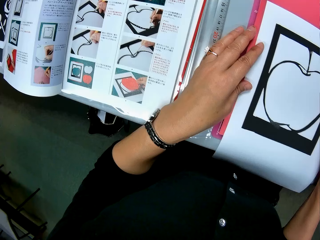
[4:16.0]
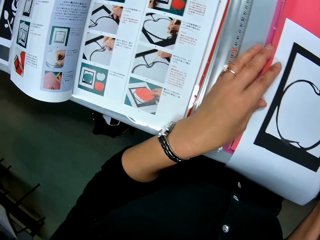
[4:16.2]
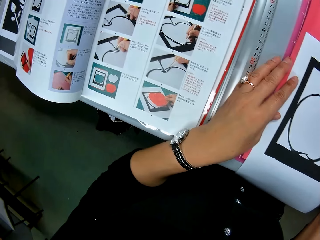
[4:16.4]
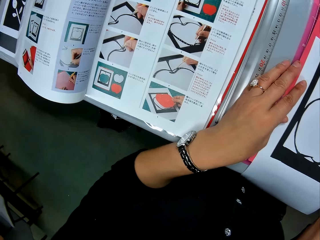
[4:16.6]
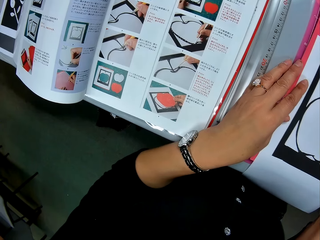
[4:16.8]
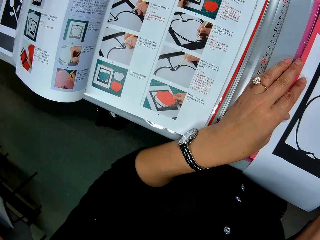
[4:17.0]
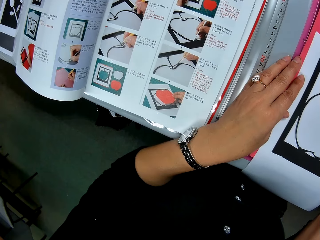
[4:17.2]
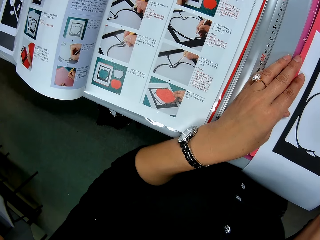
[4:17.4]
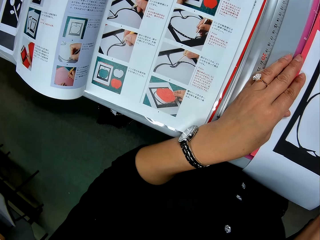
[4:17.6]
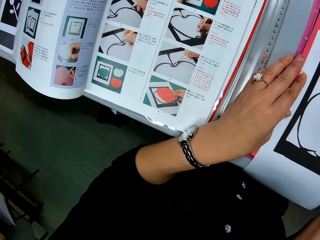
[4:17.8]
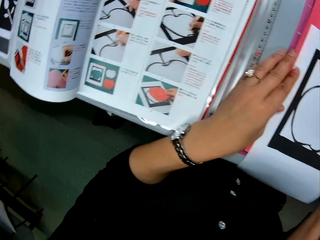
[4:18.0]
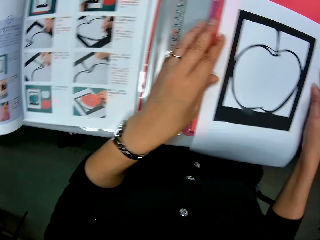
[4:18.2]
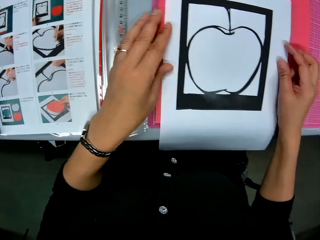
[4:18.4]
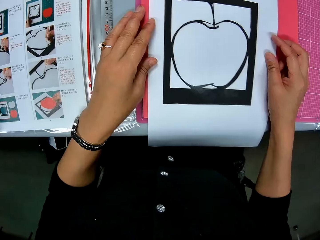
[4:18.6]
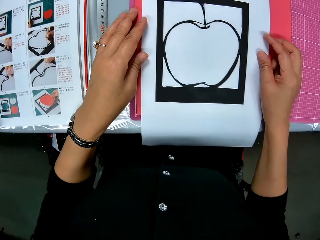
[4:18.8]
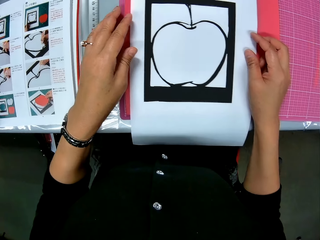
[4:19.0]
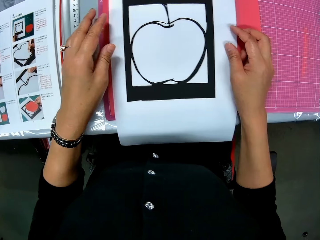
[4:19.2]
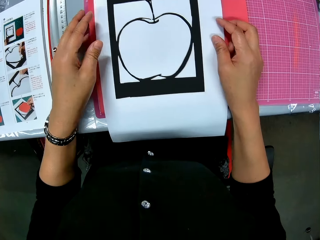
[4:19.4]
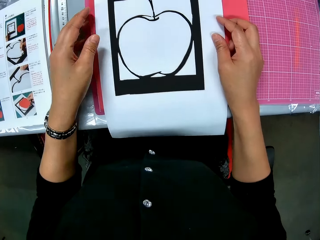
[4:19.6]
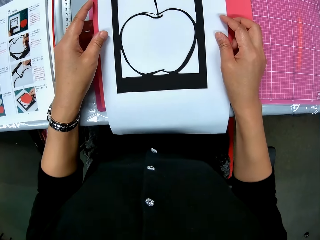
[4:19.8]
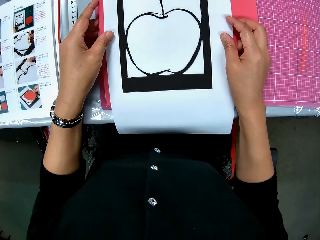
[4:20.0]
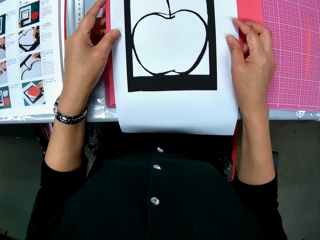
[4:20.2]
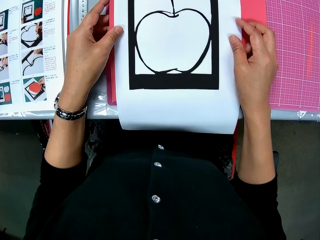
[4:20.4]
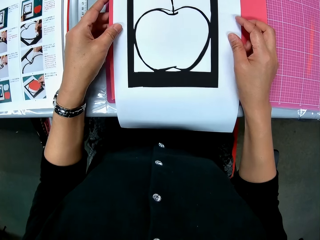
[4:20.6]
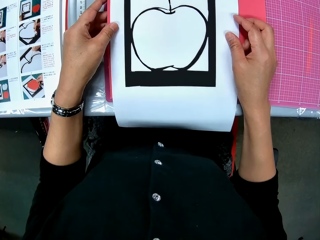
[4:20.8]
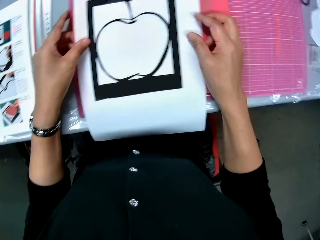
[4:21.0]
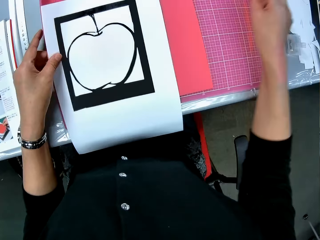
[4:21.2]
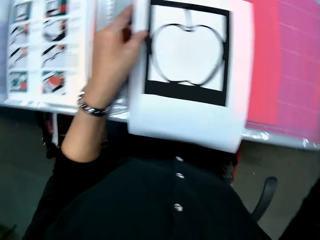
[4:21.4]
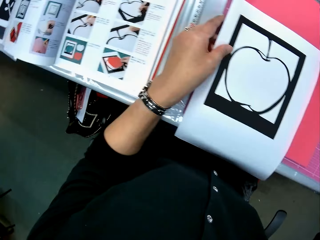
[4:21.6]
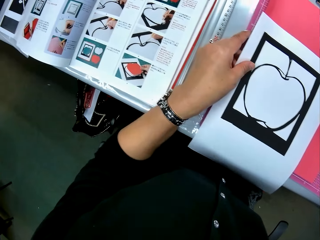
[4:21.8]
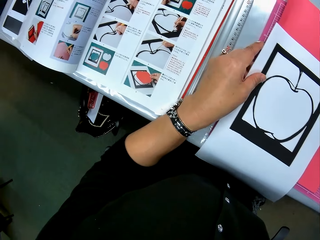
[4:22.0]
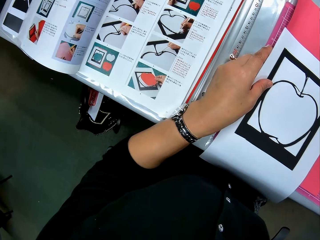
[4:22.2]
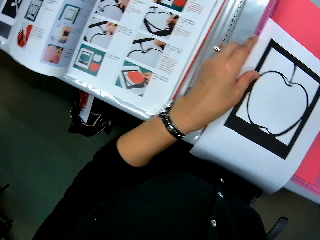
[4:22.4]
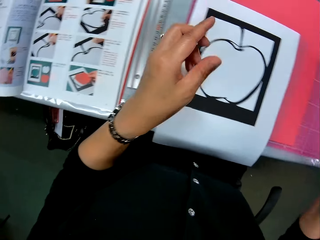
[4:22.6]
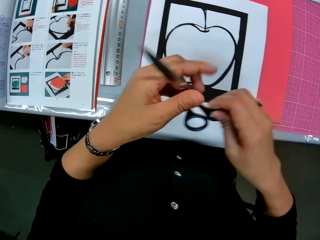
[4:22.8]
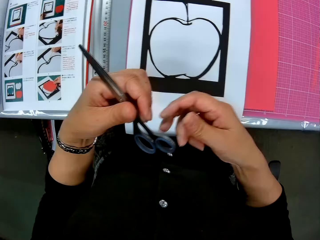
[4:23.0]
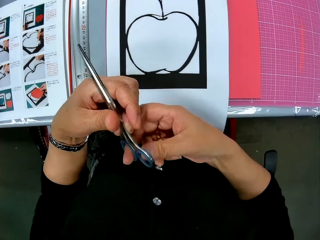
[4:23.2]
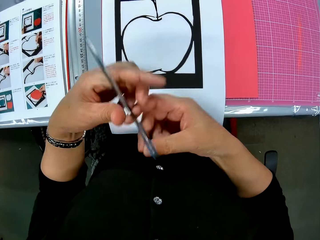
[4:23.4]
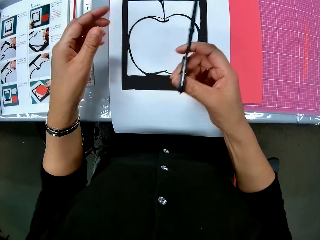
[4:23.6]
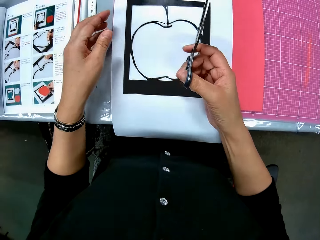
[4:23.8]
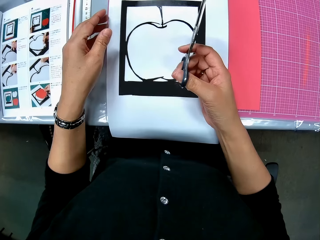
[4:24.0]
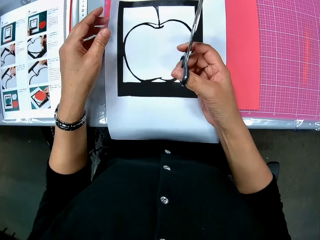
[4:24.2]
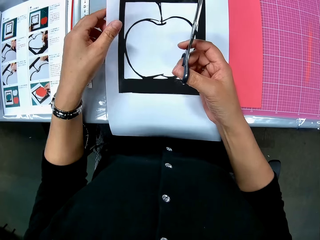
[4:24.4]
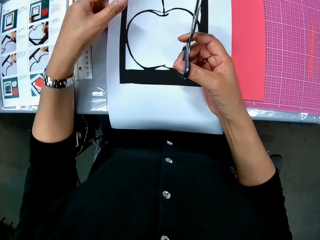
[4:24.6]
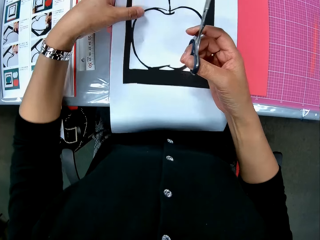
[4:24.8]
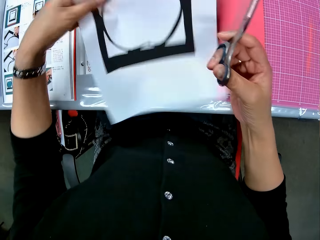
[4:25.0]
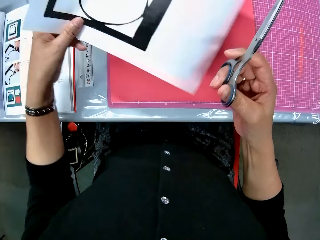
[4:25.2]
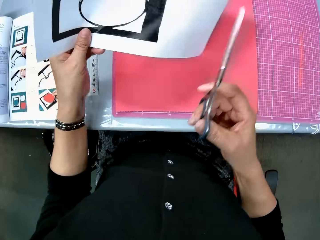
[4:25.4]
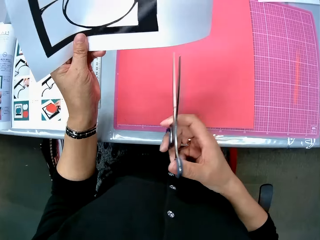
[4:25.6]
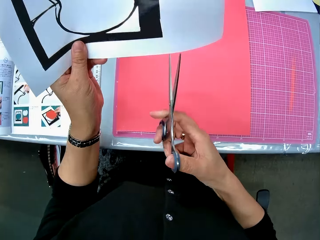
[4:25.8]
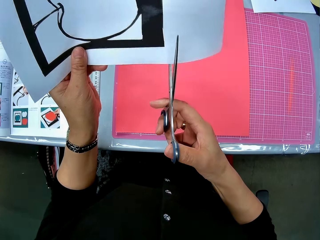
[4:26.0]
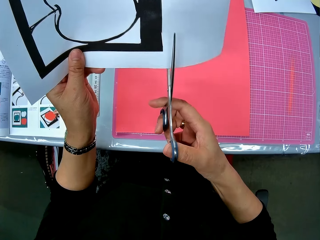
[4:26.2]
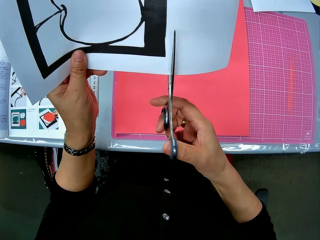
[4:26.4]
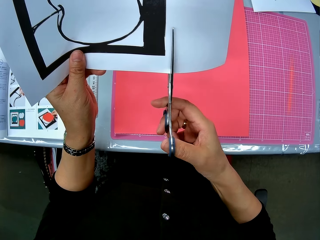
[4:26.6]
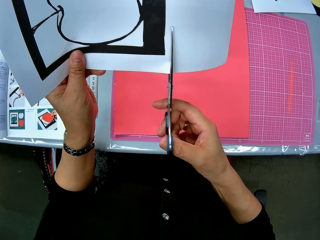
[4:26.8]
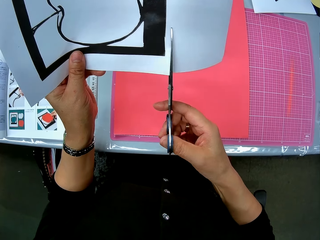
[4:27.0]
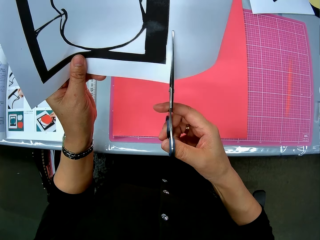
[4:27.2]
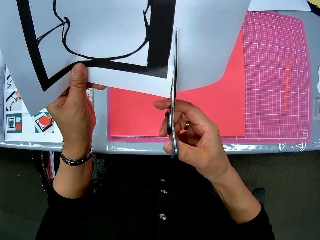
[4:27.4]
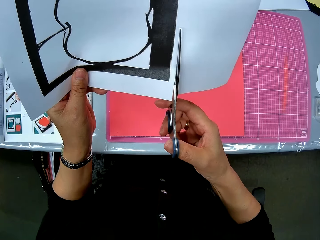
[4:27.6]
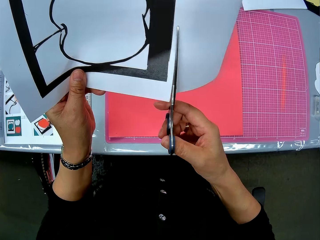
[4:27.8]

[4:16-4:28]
The camera wearer looks at the last paper craft on the red card board. She takes the scissors from the table with her right hand. She switches the scissors from her right hand to her left hand. She sets the scissors on her right hand. She picks the last paper craft from the red card board. She trims the last paper craft with the scissors.

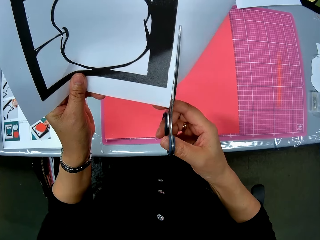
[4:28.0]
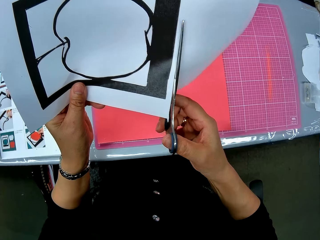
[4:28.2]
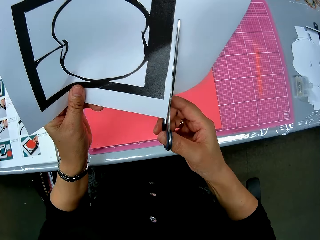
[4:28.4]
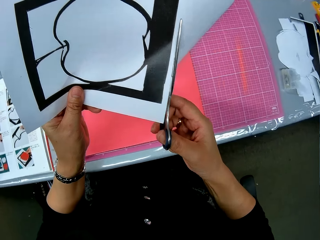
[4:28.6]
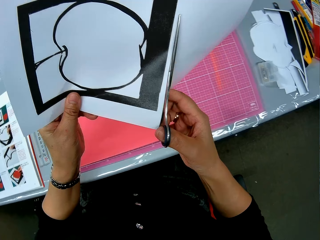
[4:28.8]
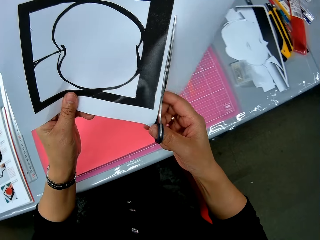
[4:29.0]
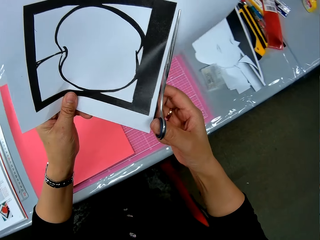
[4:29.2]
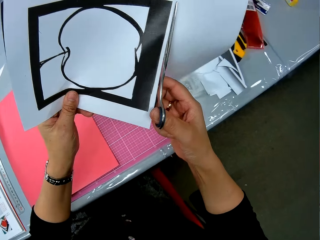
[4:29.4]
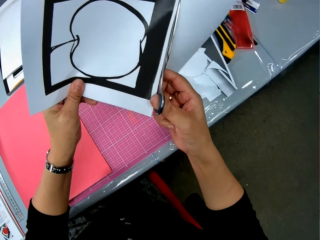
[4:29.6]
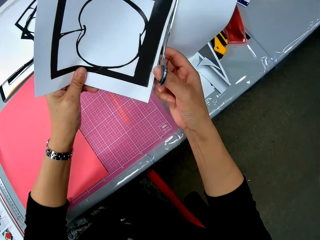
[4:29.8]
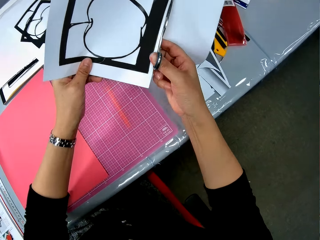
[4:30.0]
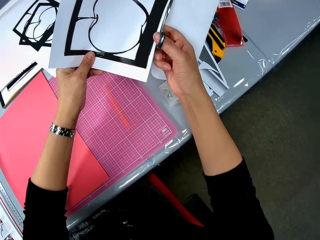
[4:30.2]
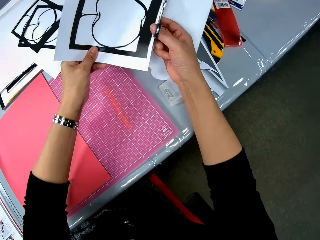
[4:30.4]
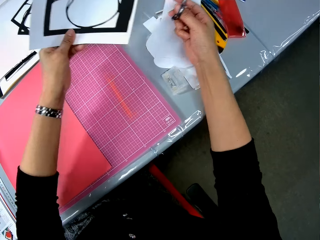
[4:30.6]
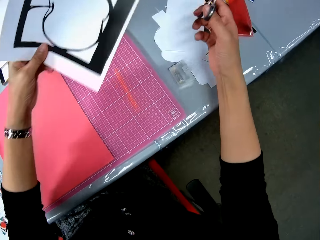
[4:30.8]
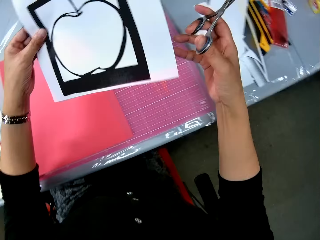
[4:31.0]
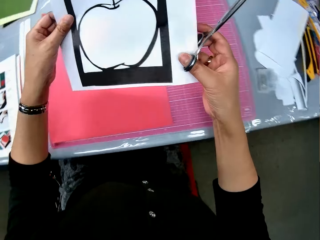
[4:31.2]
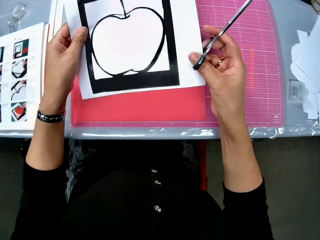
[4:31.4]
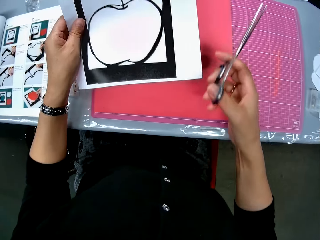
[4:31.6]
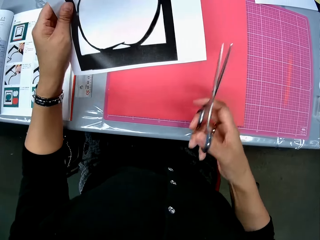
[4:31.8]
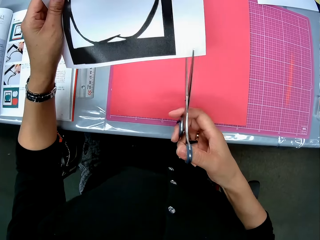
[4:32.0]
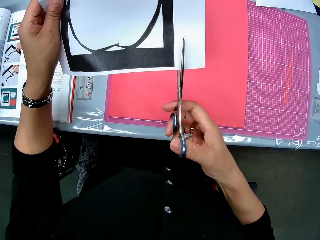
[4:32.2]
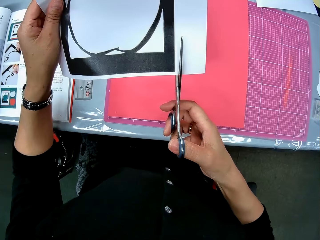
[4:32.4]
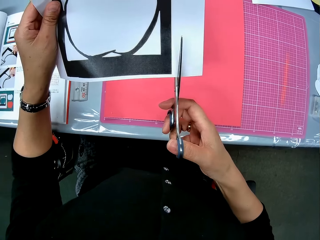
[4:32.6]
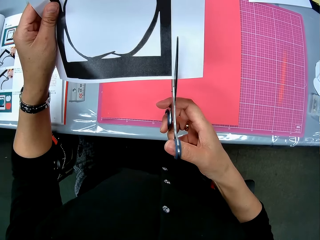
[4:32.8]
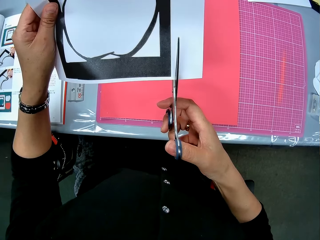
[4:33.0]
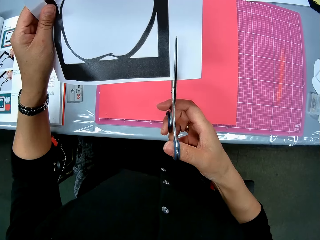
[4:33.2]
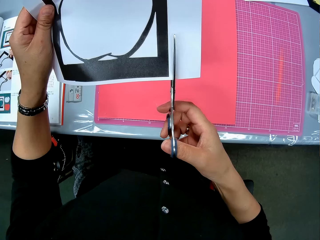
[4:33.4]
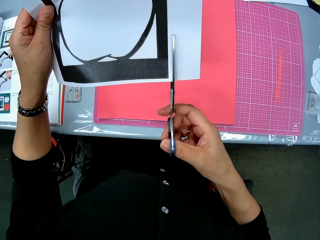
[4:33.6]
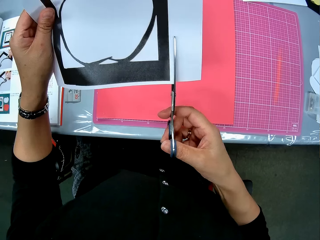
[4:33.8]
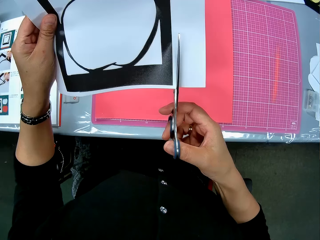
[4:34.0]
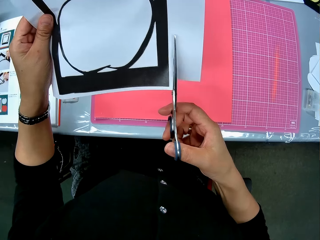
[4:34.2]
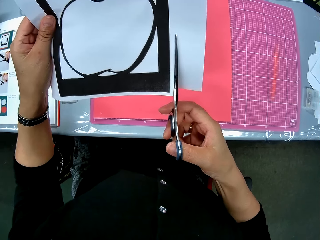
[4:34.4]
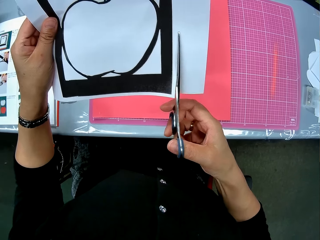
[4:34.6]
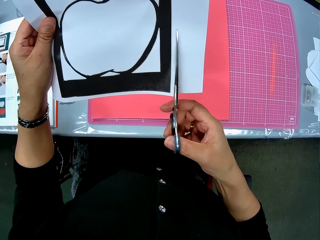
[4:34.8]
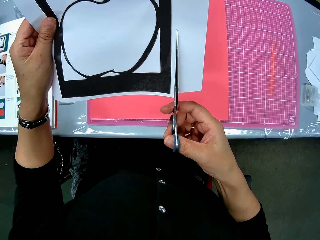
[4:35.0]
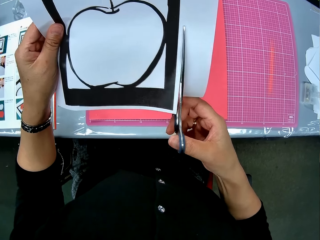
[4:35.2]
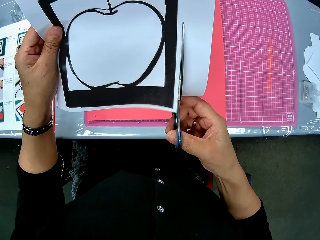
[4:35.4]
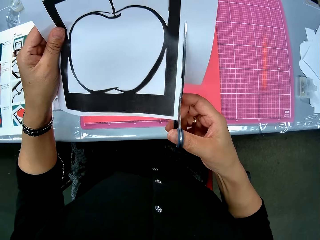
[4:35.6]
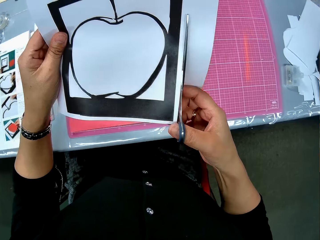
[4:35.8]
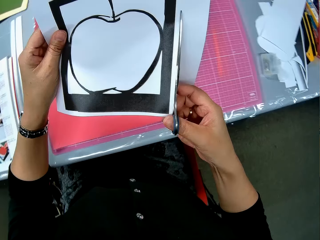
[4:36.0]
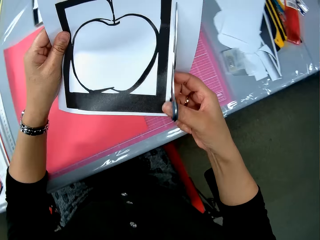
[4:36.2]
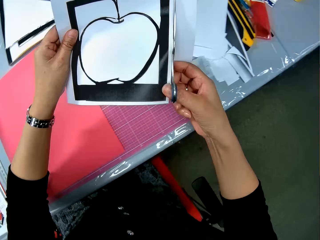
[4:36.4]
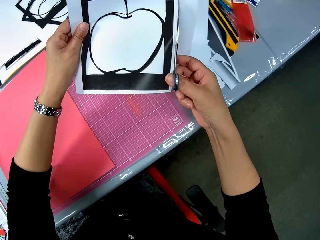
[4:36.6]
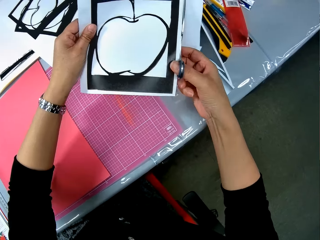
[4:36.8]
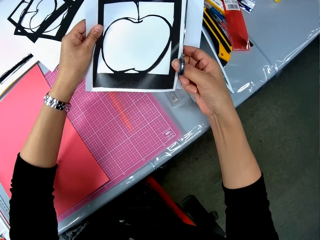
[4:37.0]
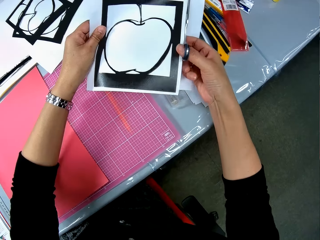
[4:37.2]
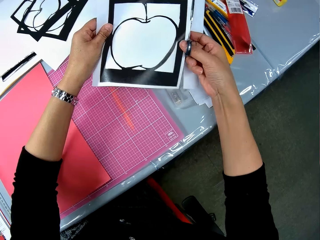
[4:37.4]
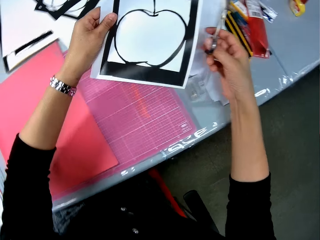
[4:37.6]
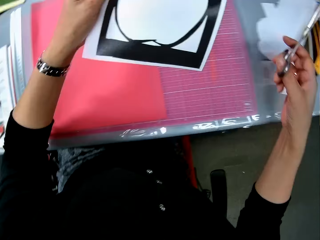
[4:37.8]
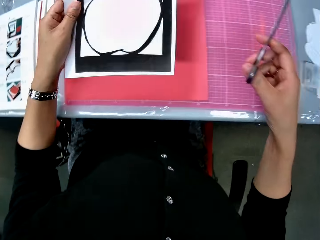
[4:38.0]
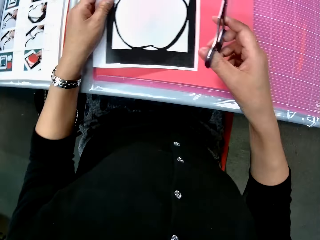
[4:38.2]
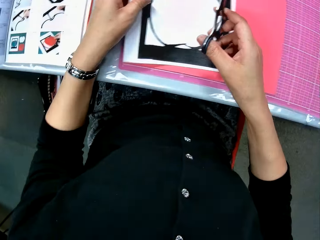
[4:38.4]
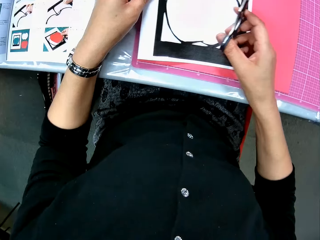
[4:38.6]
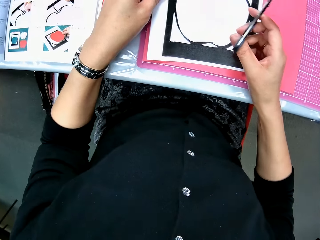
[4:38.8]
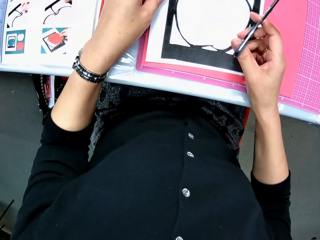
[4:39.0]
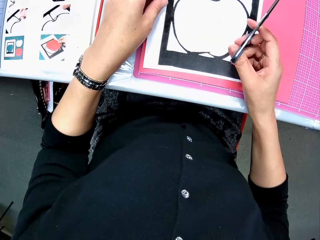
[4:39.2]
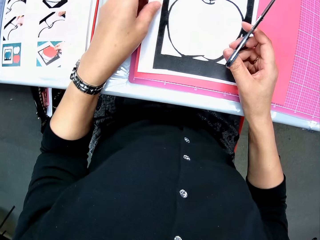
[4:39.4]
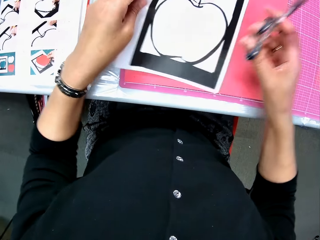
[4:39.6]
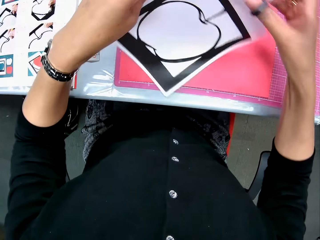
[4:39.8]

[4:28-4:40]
The camera wearer moves the last paper craft towards the right side of the table. They dump the cut piece on the right side of the table. They continue to trim the last paper craft with the scissors. They move the last paper craft towards the right side of the table. They dump another cut piece on the right side of the table. They place the last paper craft on the red card board.
